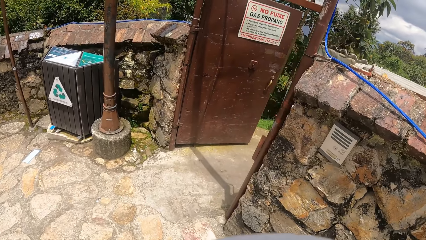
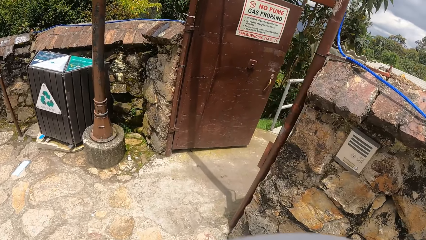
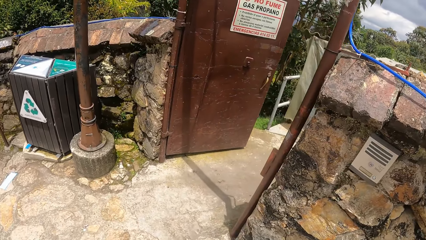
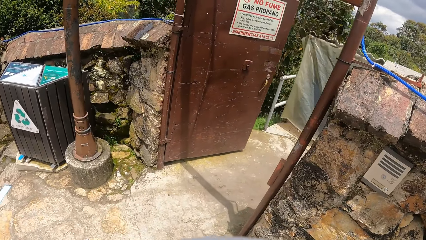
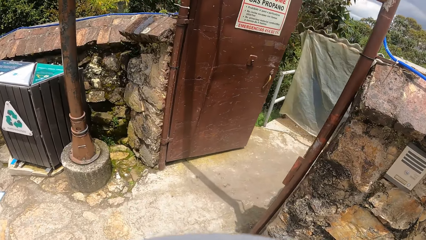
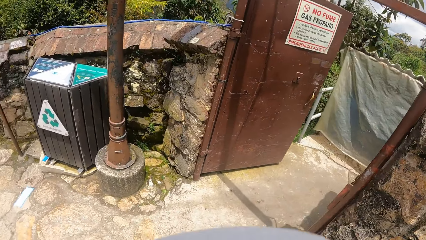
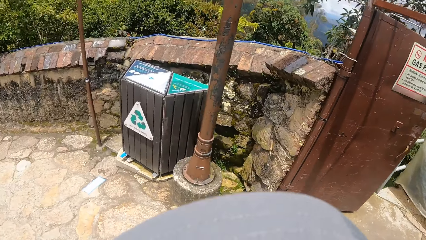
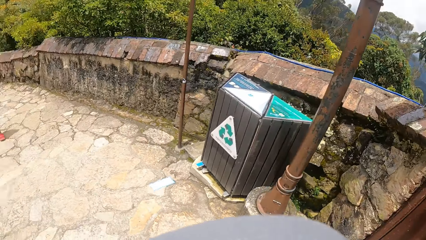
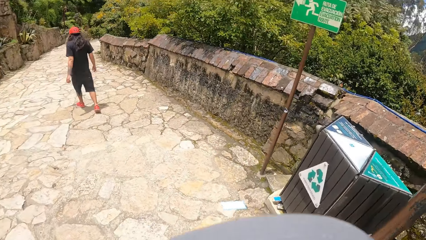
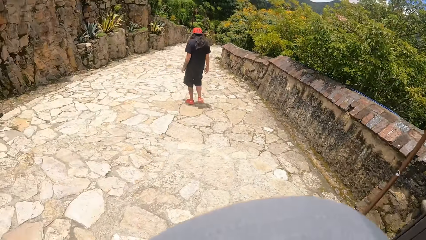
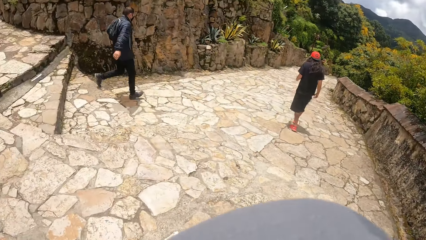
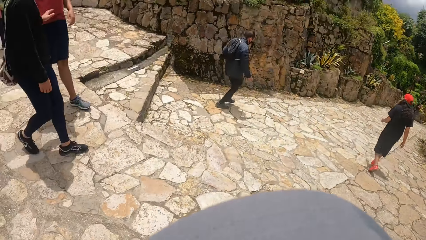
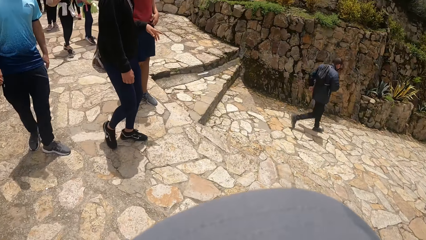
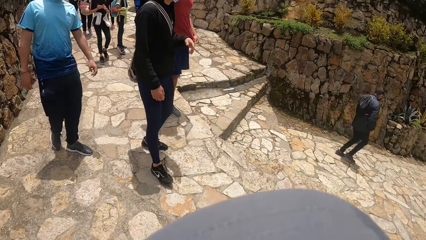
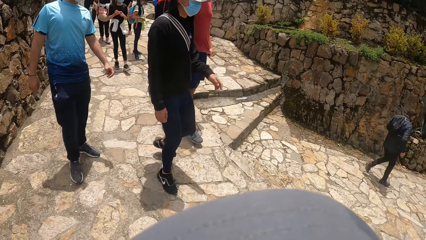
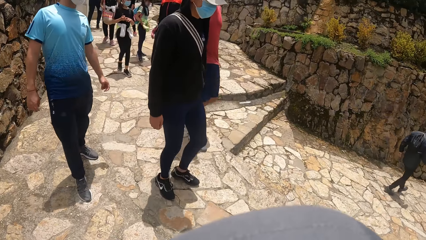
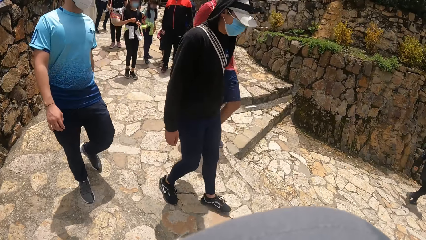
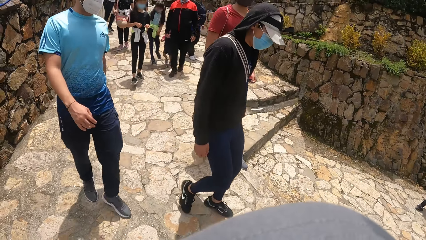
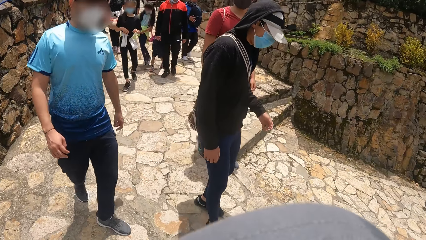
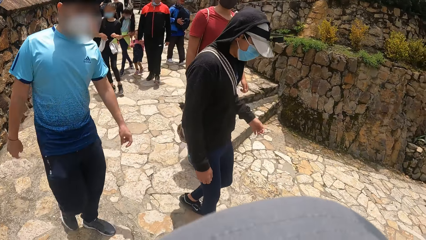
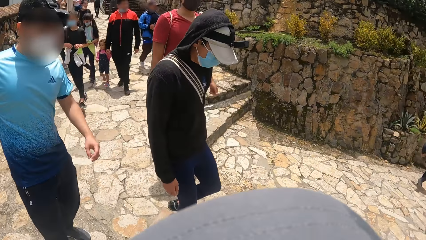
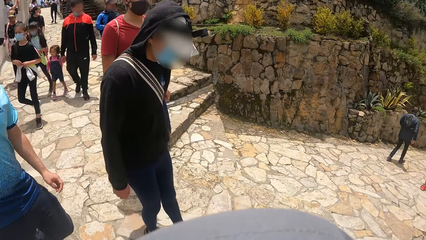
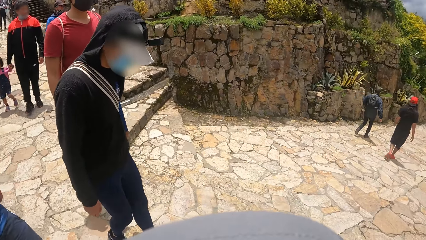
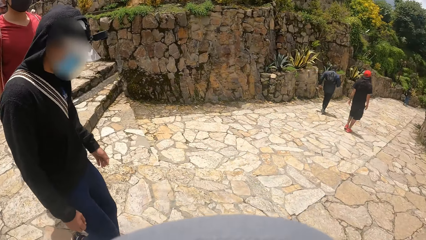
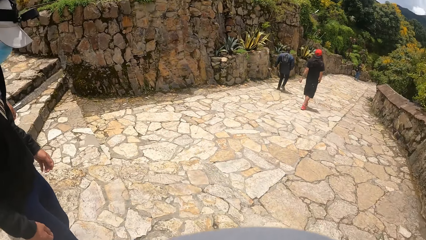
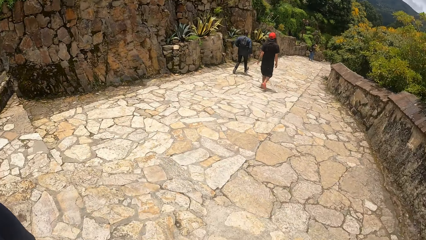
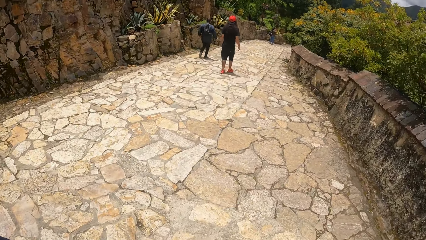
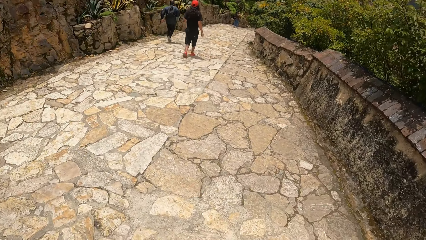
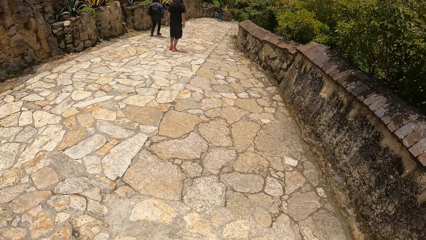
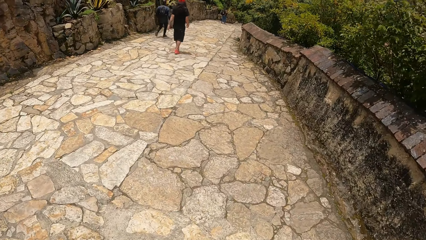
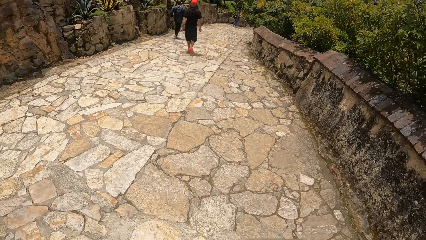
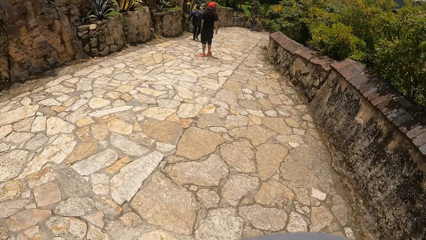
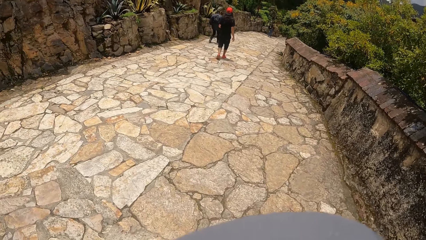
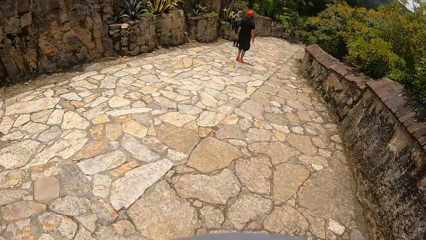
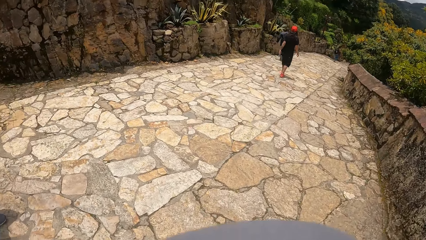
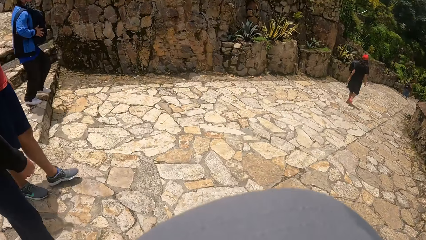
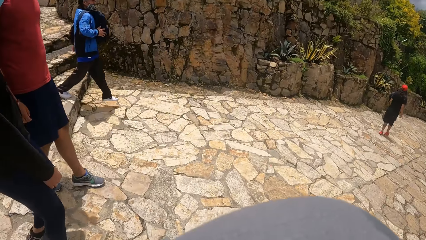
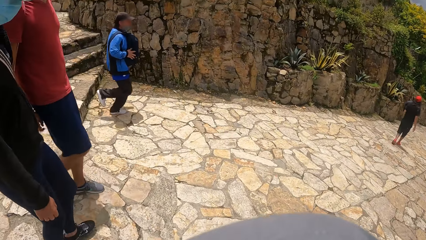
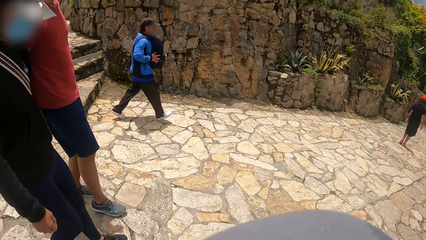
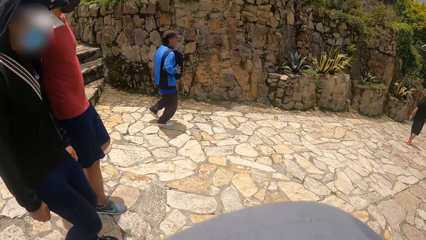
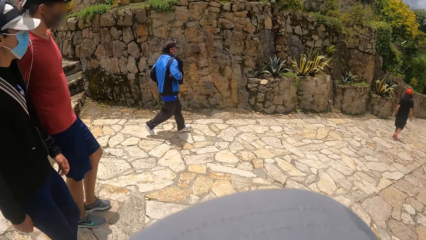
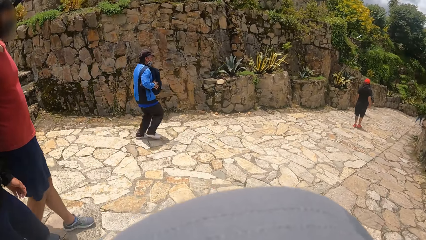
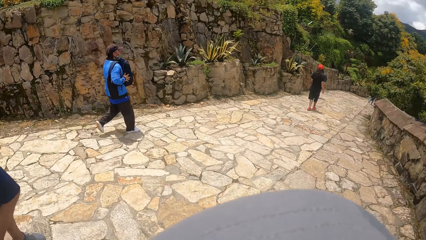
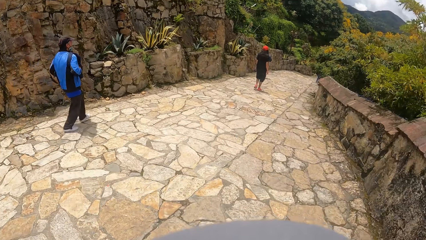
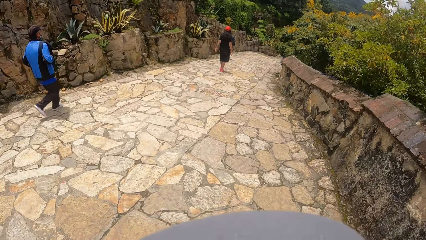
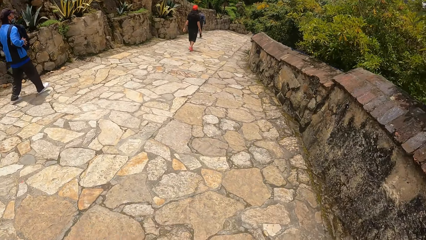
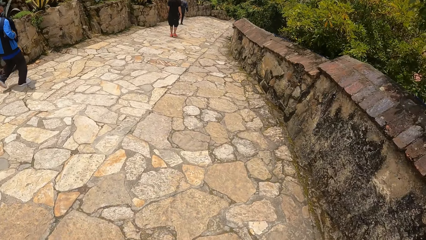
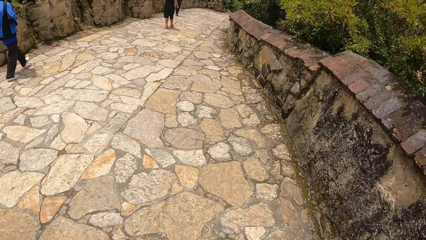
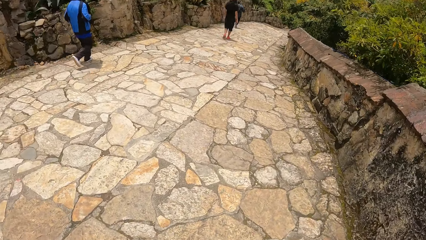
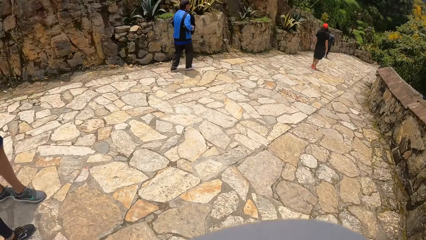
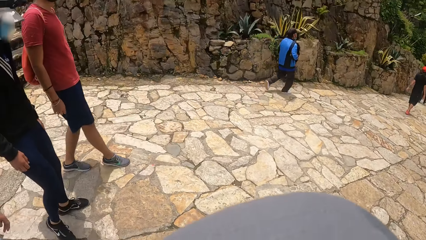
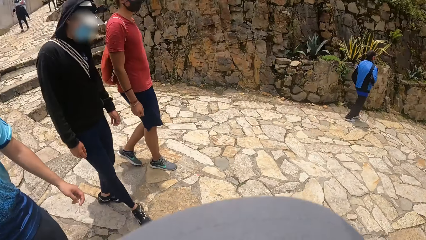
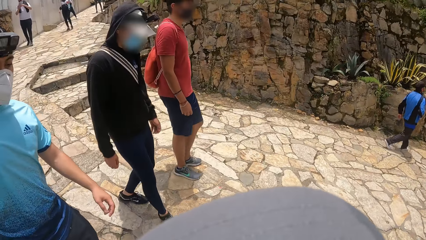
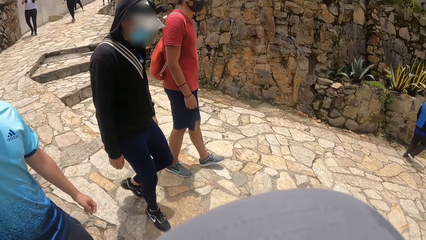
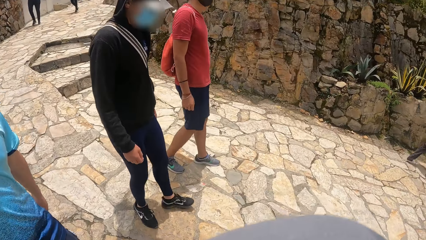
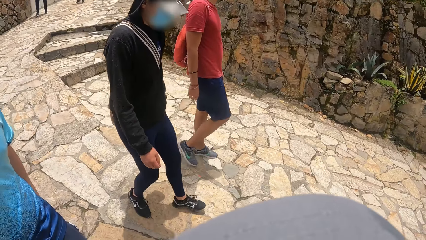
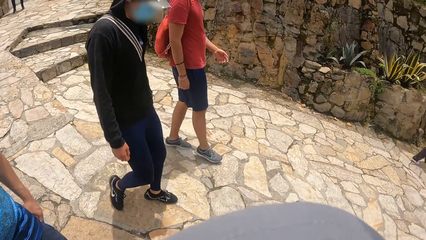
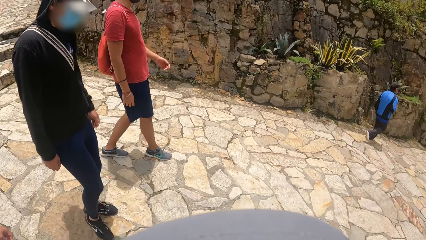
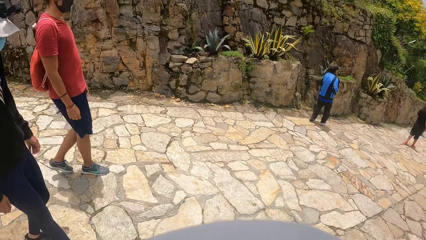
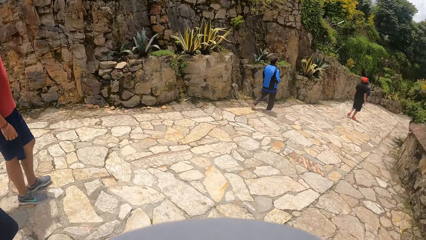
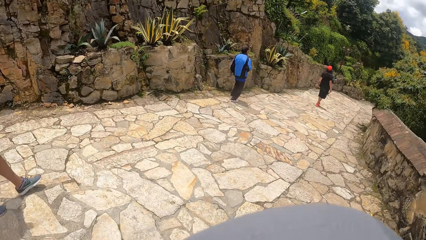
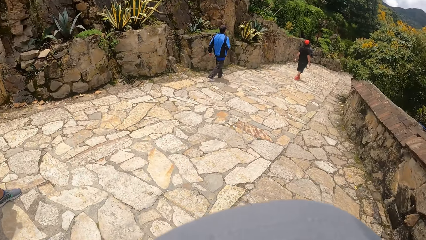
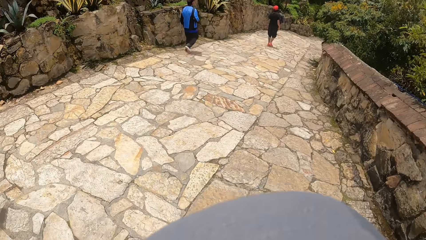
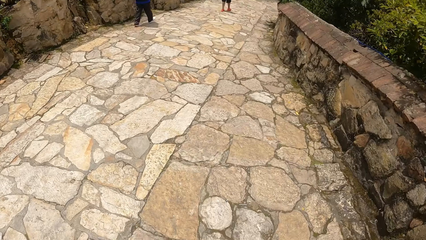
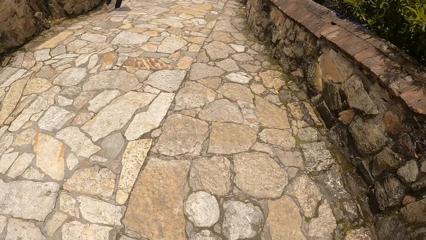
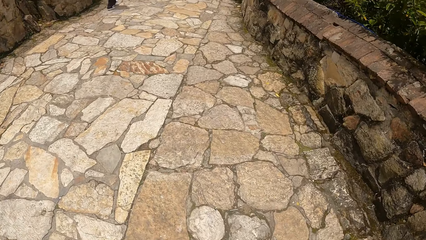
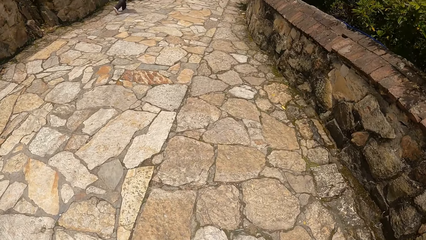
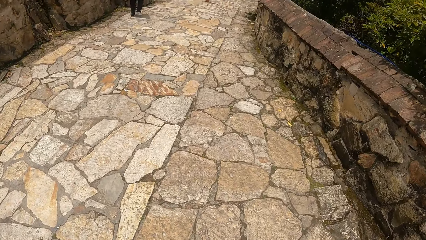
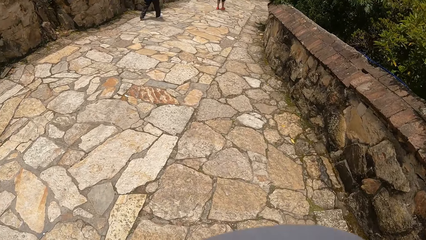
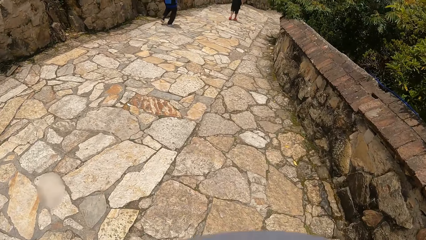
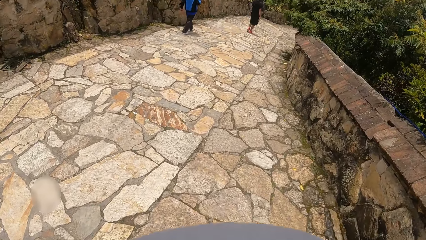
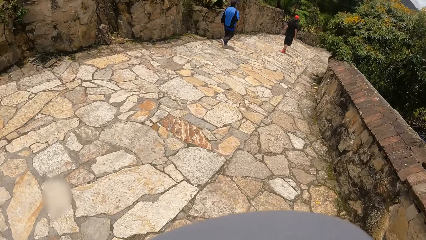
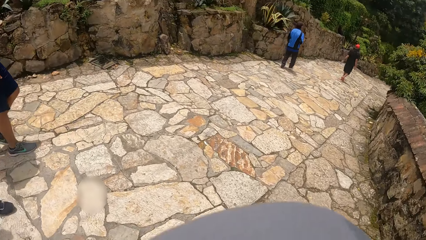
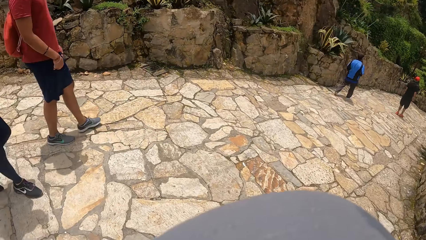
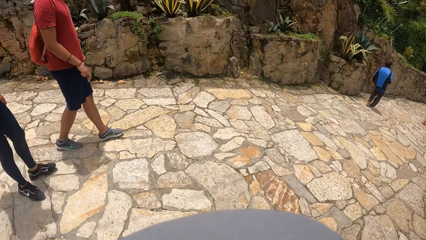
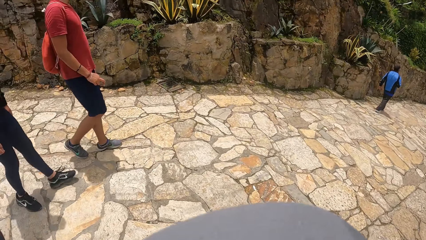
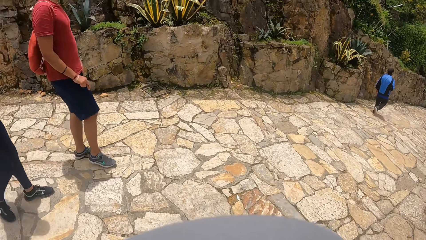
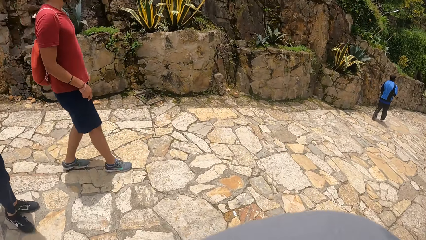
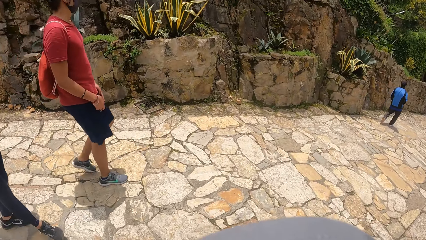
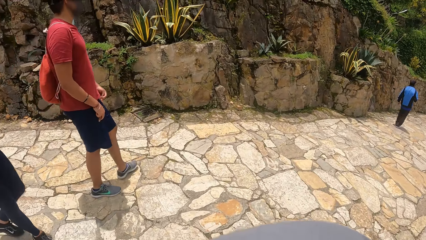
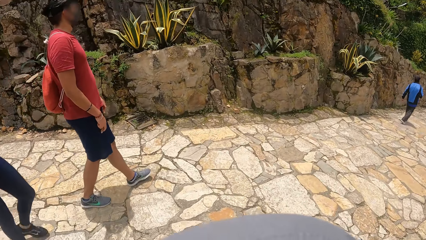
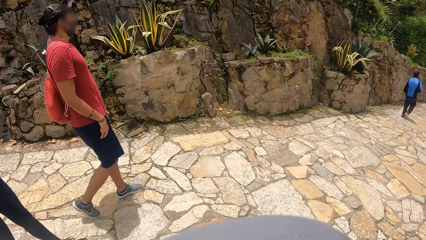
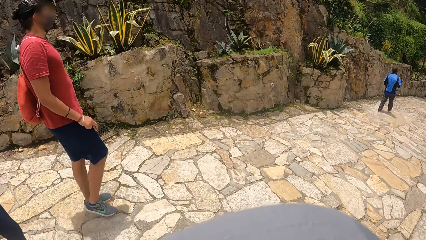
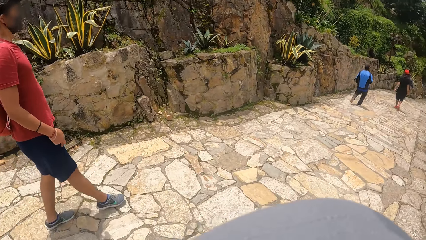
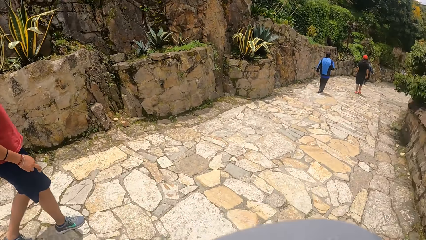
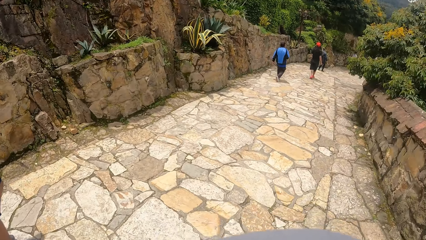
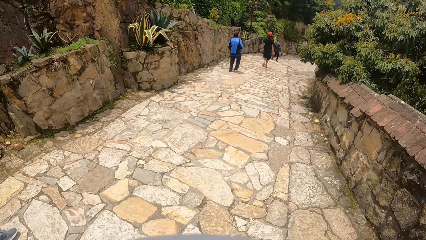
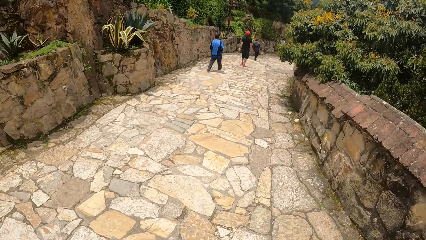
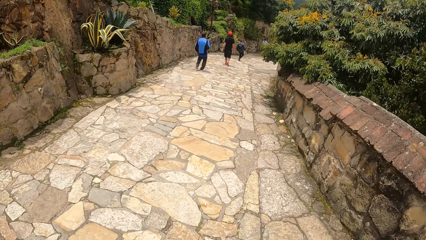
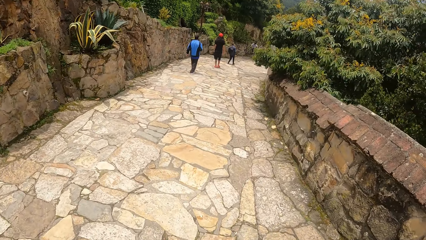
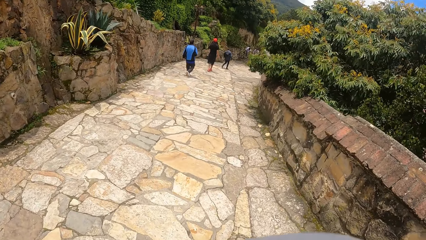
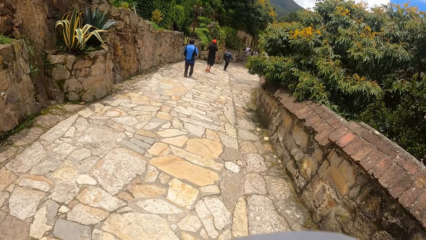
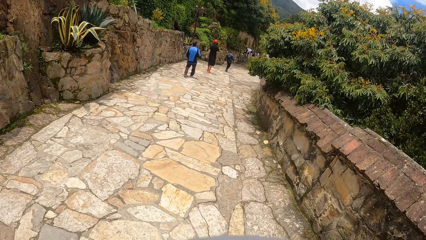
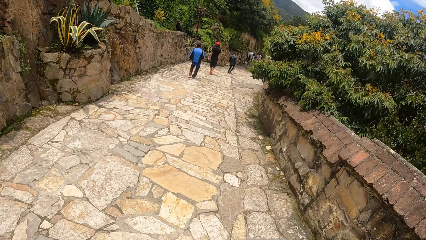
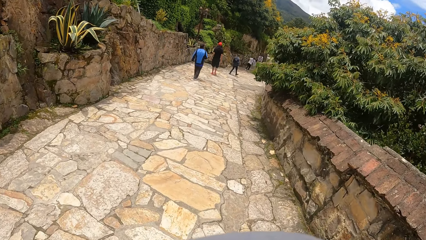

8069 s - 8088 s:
The camera wearer looks around the area. They walk along the pavement.
